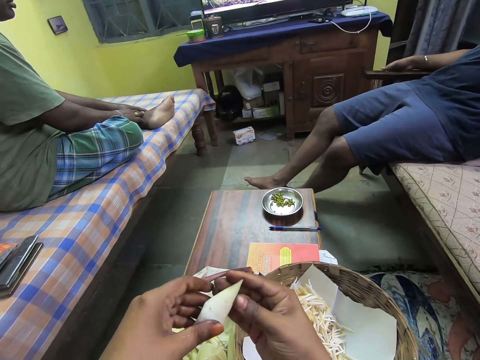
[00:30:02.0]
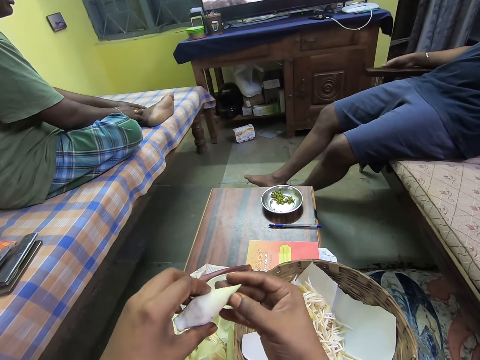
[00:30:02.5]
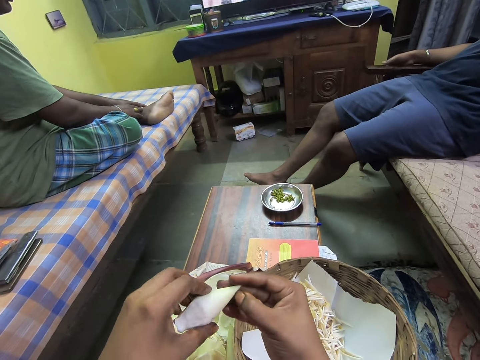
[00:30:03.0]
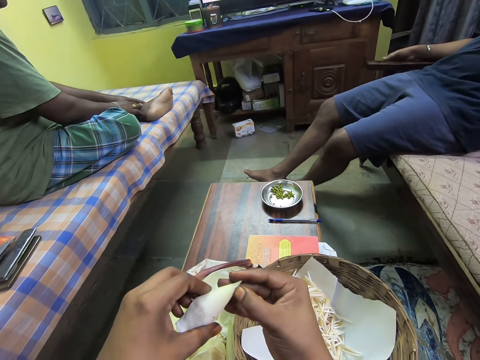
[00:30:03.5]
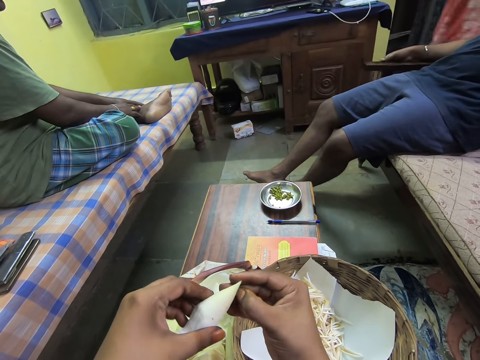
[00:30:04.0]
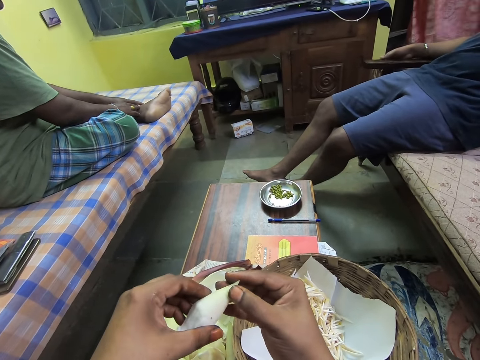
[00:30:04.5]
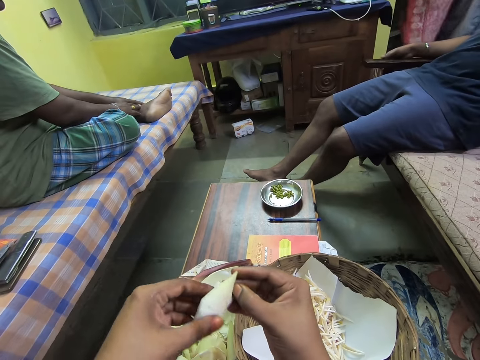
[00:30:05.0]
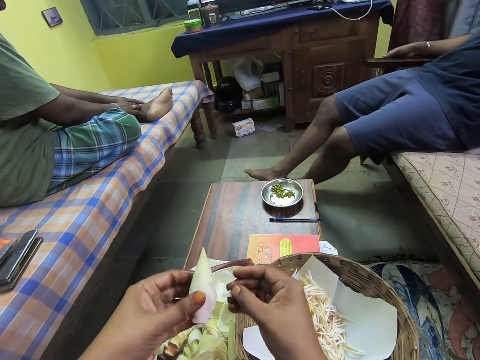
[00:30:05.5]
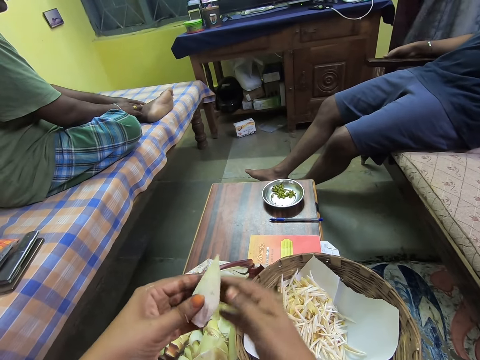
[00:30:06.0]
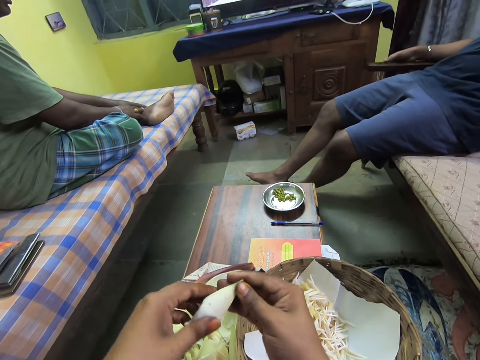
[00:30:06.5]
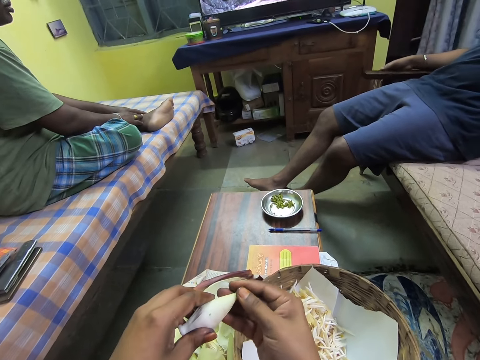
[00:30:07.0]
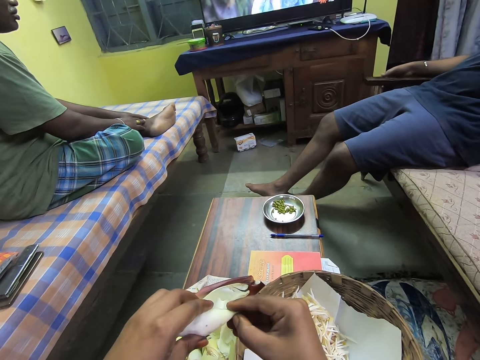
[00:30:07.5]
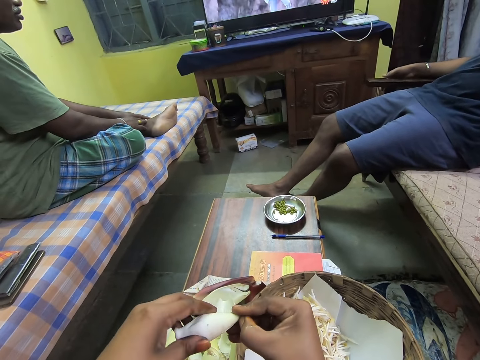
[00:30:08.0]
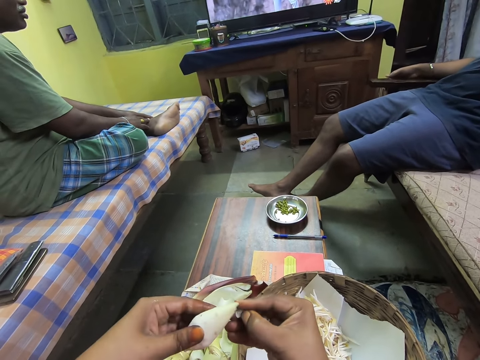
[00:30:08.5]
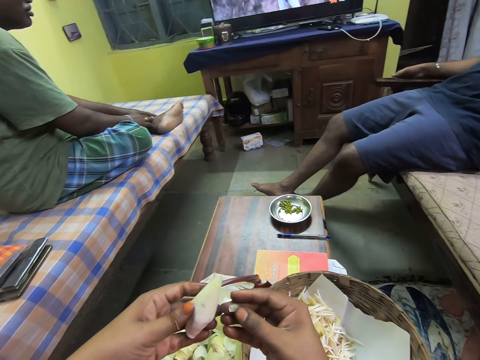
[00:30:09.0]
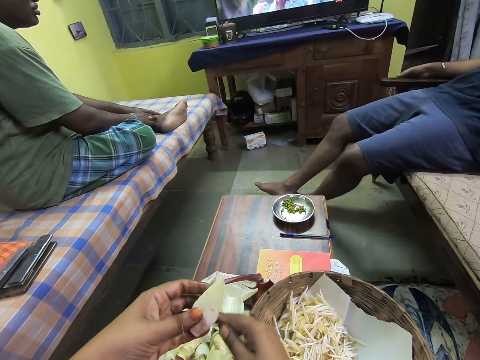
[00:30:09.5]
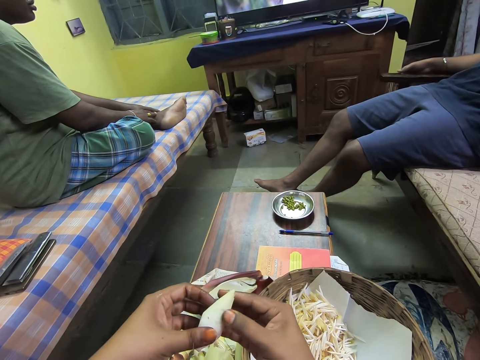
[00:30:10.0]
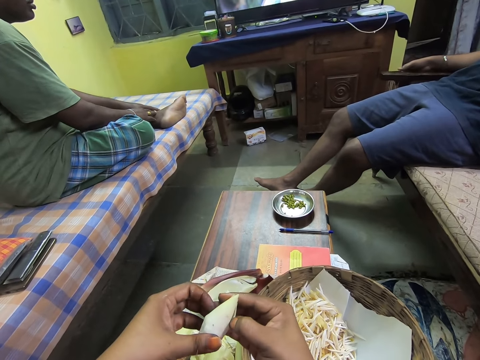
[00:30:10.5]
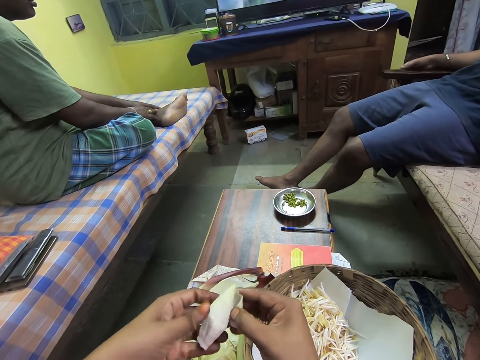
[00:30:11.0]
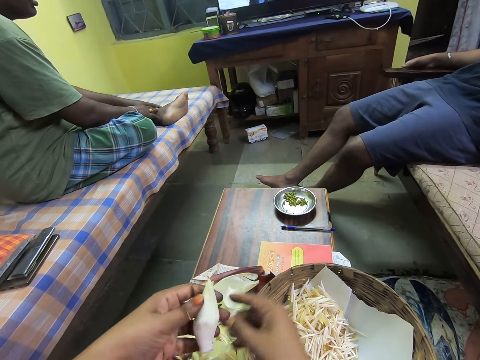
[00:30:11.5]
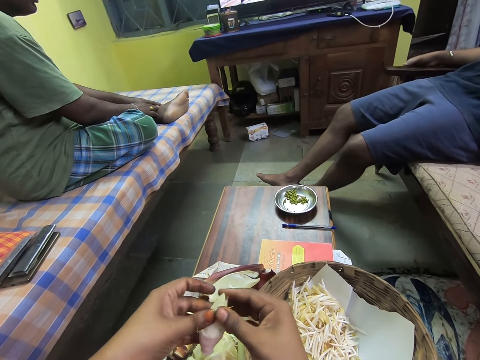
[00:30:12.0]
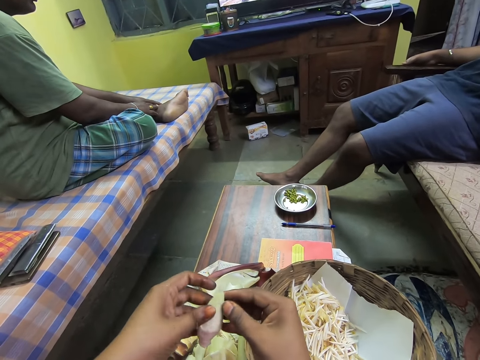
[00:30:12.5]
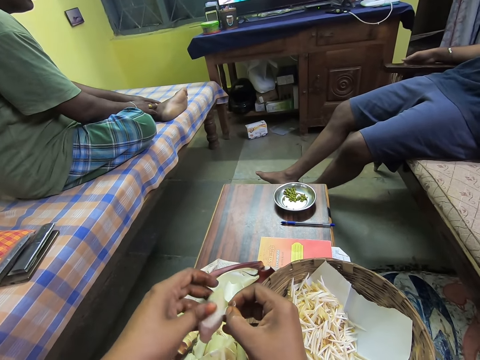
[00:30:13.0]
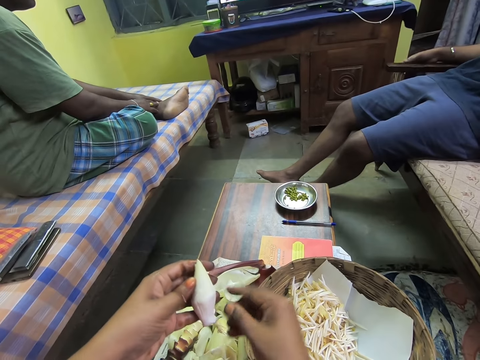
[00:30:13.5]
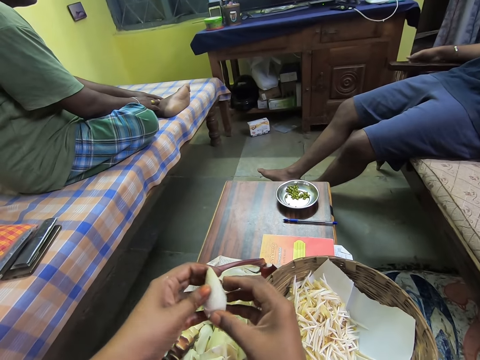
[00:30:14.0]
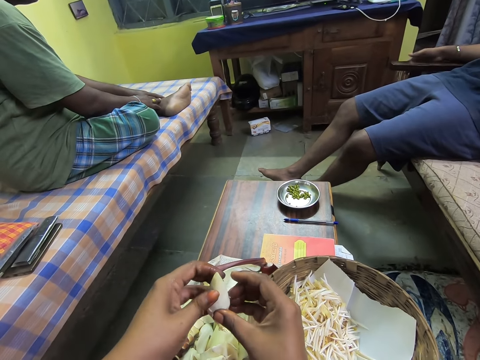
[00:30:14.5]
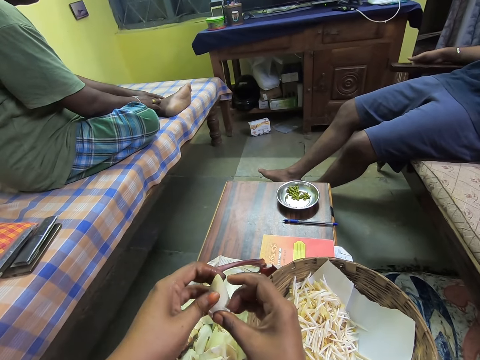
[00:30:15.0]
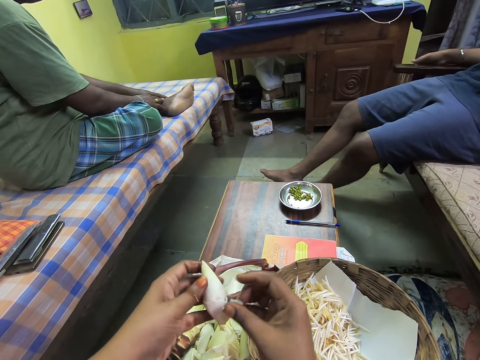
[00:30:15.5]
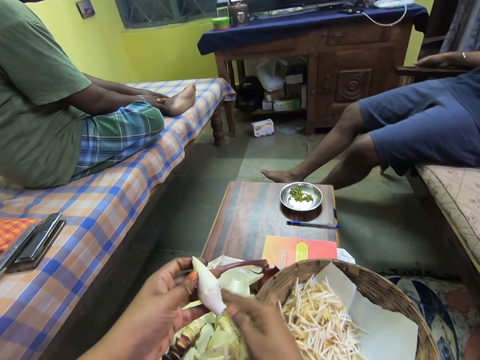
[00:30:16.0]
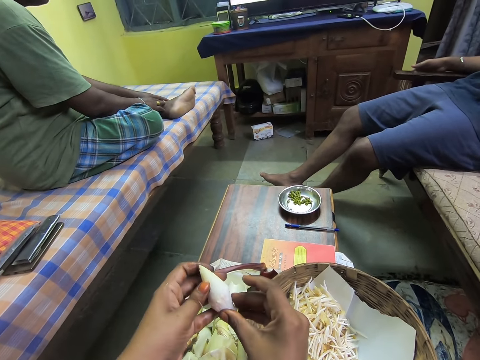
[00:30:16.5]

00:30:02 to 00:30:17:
The camera wearer peels the endive vegetable fruit in her left hand with her right hand. She disassociates the filaments in the banana flower. She drops the endive vegetable fruit hull on the table with her right hand. She puts the banana filaments on the table. She peels the endive vegetable fruit in her left hand with her right hand. She drops the endive vegetable fruit hull on the table with her right hand. She peels the endive vegetable fruit in her left hand with her right hand. She drops the endive vegetable fruit hull on the table with her right hand. She peels the endive vegetable fruit in her left hand with her right hand. She drops the endive vegetable fruit hull on the table with her right hand. She peels the endive vegetable fruit in her left hand with her right hand. She drops the endive vegetable fruit hull on the table with her right hand.

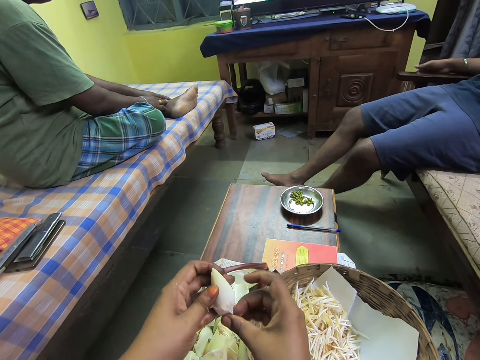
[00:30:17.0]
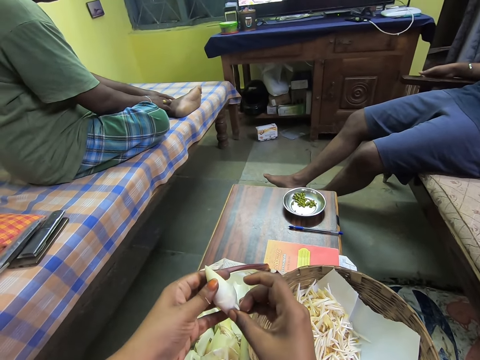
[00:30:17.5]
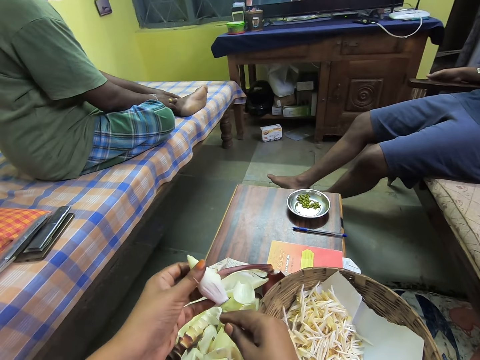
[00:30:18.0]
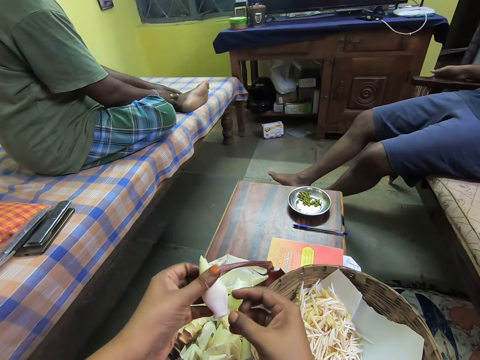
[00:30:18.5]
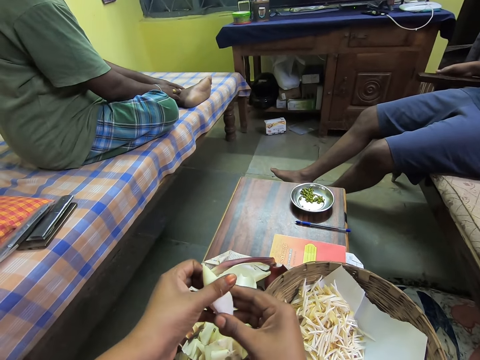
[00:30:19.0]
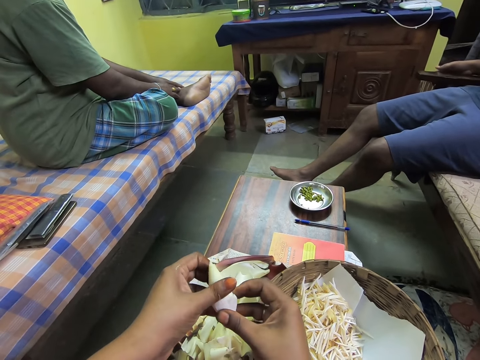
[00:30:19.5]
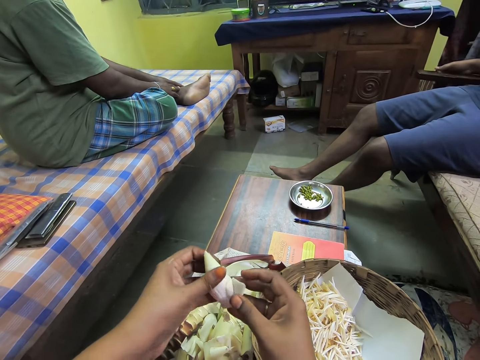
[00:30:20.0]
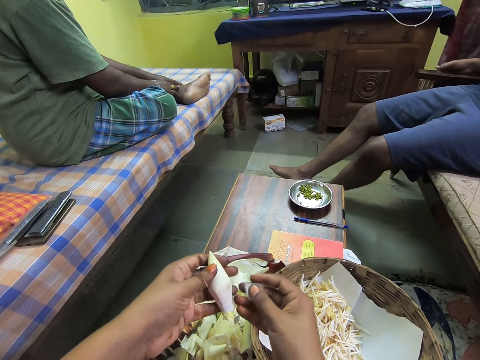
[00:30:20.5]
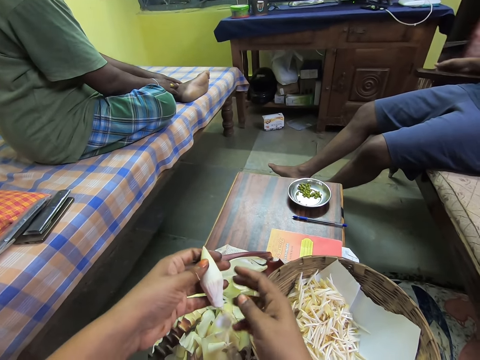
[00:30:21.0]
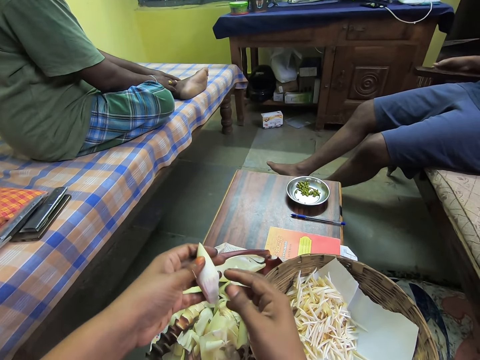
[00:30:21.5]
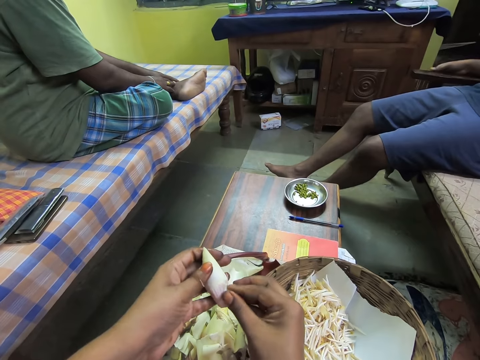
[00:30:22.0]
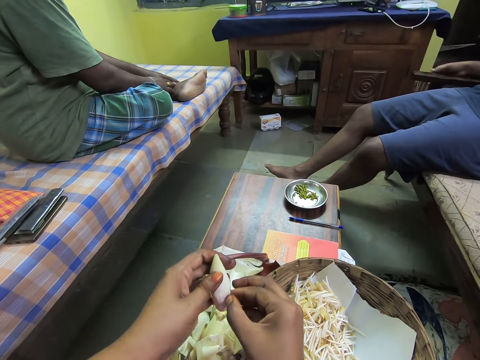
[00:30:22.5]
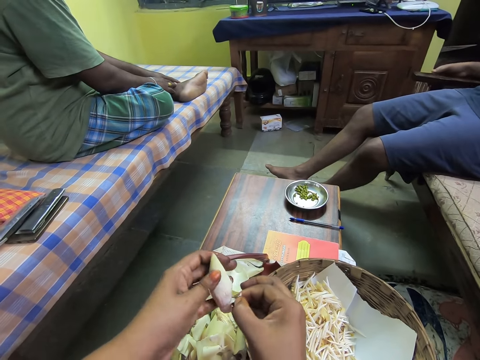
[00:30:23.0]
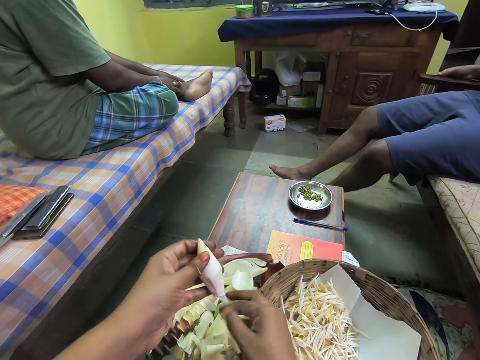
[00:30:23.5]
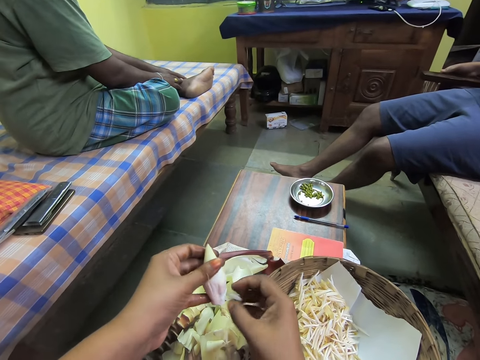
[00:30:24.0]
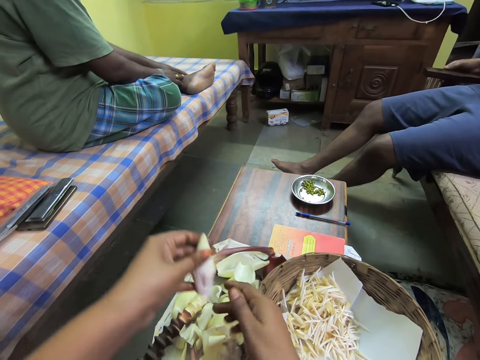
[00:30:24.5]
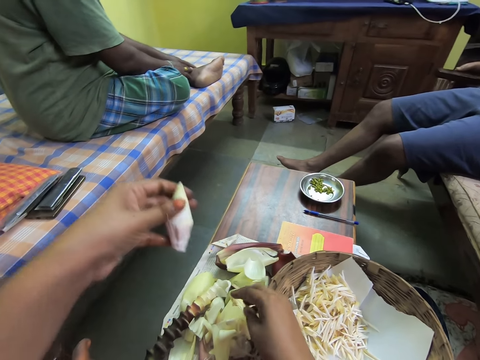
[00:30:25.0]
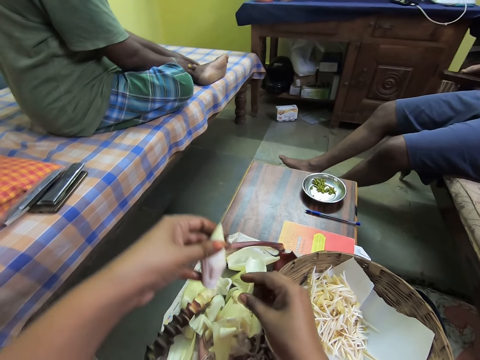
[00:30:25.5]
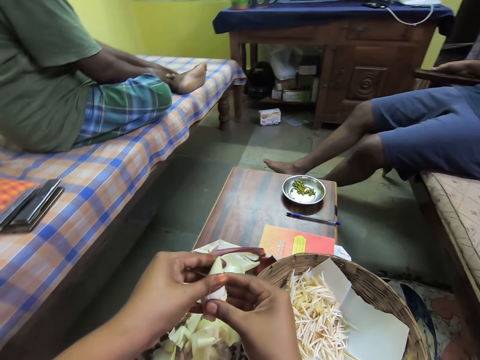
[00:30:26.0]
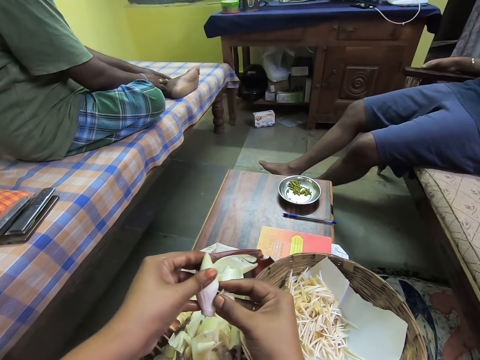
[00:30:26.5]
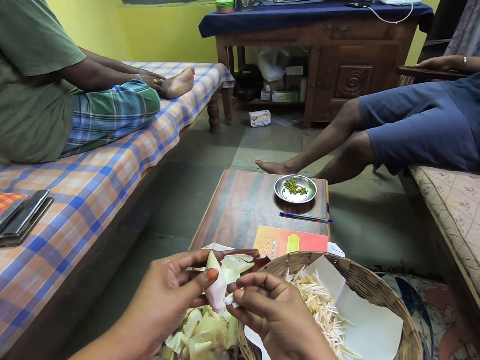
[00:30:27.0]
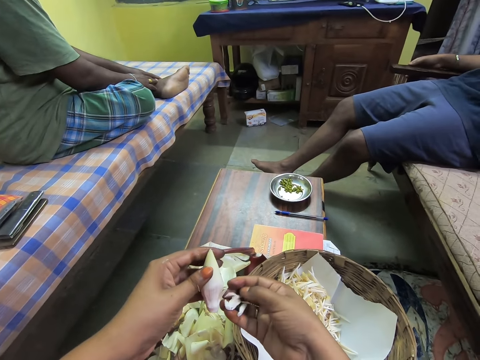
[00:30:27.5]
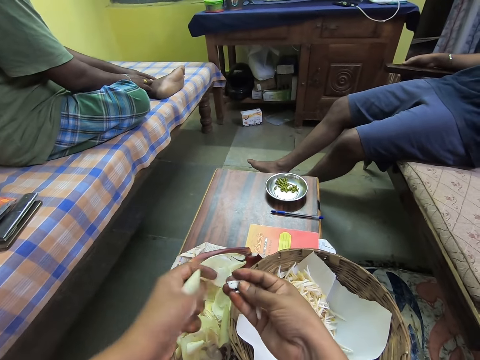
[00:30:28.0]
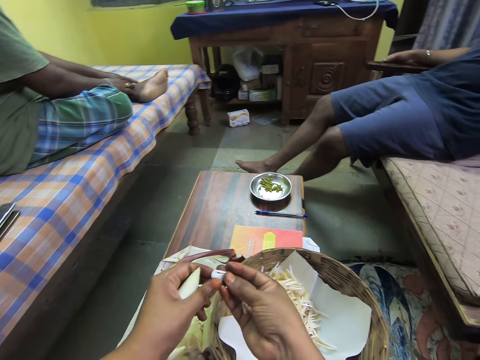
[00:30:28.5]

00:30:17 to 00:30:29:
The camera wearer peels the endive vegetable fruit in her left hand with her right hand. She drops the endive vegetable fruit hull on the table with her right hand. She peels the endive vegetable fruit in her left hand with her right hand. She drops the endive vegetable fruit hull on the table with her right hand. She peels the endive vegetable fruit in her left hand with her right hand. She drops the endive vegetable fruit hull on the table with her right hand. She peels the endive vegetable fruit in her left hand with her right hand. She holds the endive vegetable fruit hull with both hands.
